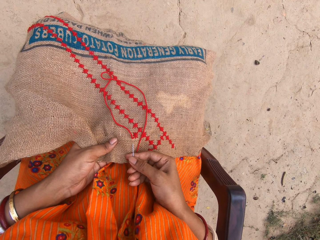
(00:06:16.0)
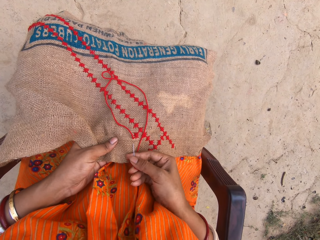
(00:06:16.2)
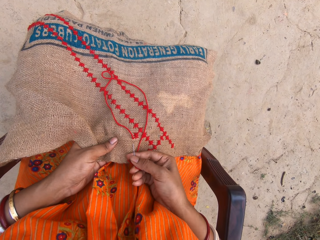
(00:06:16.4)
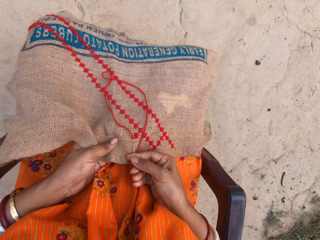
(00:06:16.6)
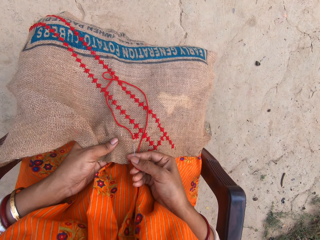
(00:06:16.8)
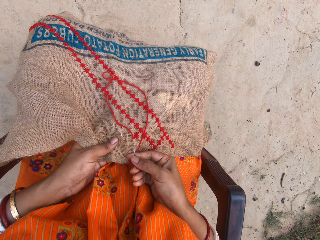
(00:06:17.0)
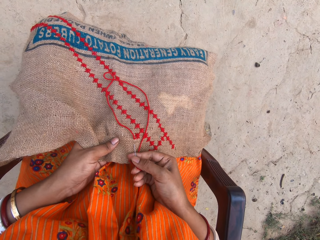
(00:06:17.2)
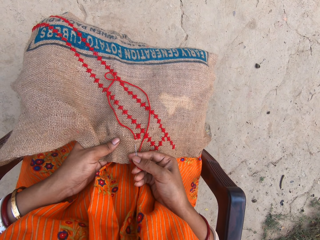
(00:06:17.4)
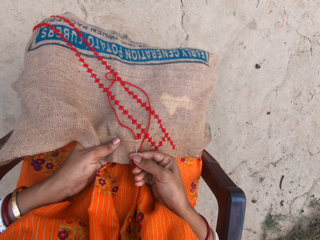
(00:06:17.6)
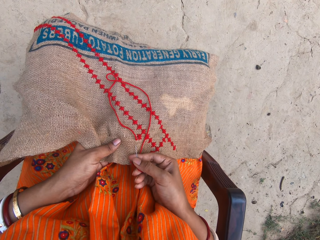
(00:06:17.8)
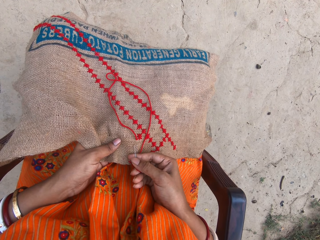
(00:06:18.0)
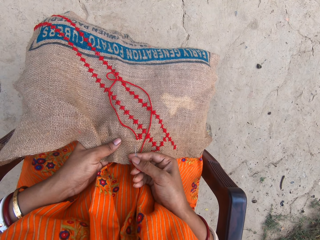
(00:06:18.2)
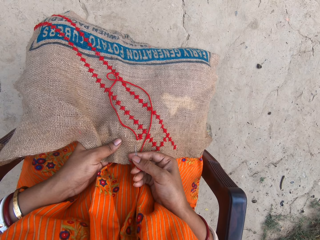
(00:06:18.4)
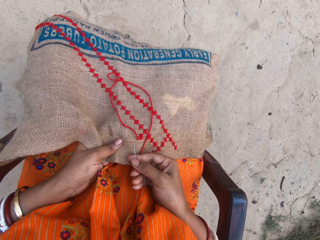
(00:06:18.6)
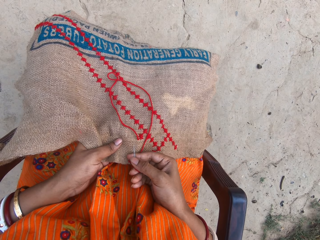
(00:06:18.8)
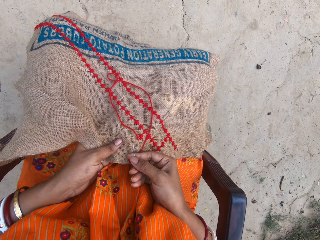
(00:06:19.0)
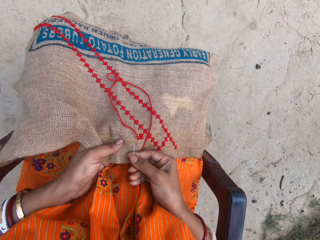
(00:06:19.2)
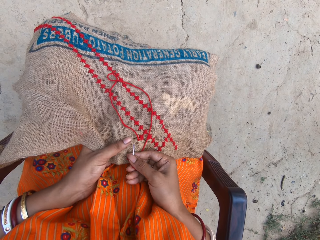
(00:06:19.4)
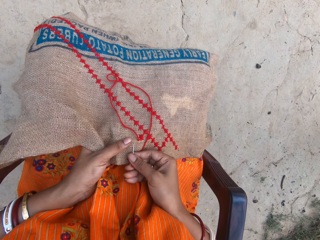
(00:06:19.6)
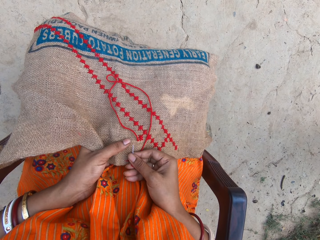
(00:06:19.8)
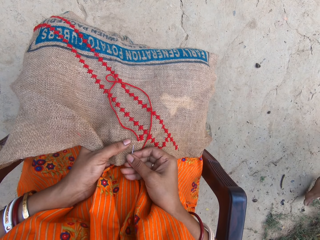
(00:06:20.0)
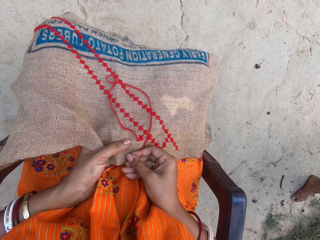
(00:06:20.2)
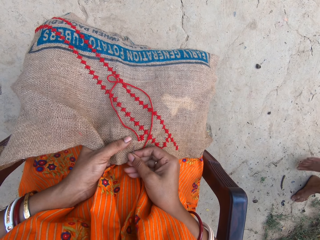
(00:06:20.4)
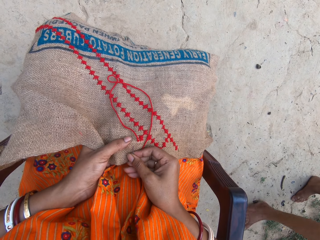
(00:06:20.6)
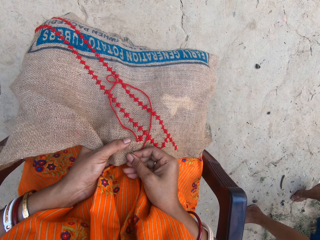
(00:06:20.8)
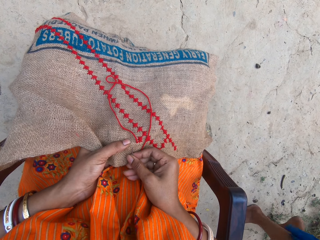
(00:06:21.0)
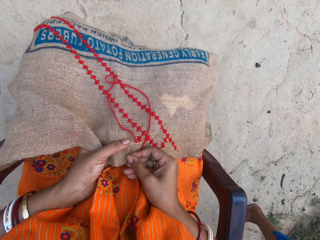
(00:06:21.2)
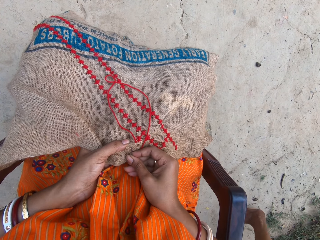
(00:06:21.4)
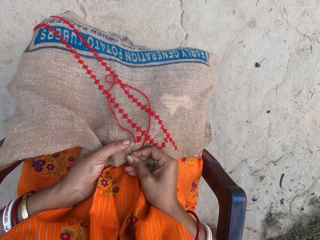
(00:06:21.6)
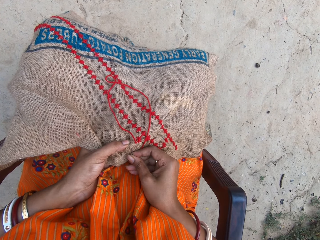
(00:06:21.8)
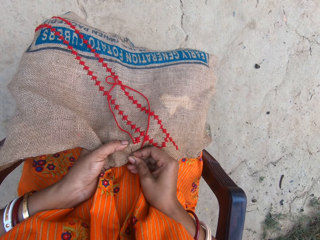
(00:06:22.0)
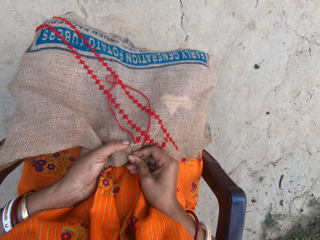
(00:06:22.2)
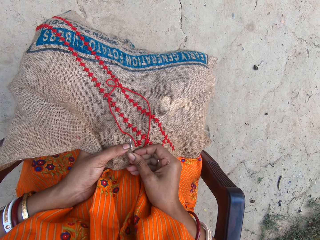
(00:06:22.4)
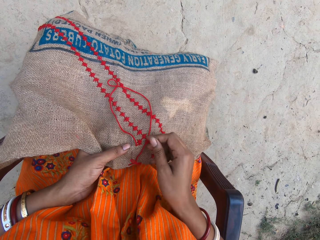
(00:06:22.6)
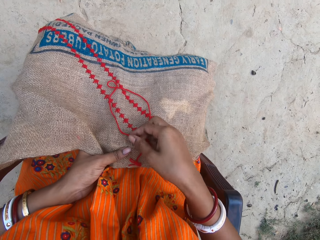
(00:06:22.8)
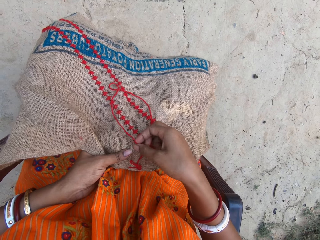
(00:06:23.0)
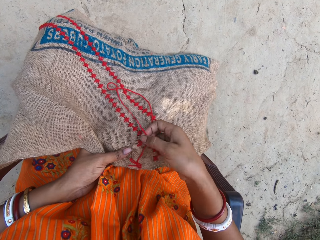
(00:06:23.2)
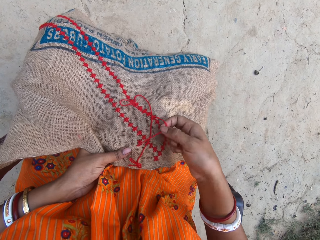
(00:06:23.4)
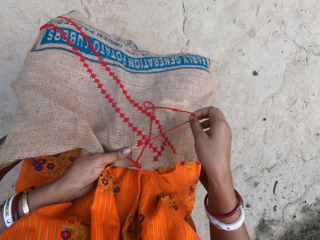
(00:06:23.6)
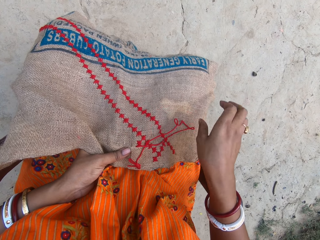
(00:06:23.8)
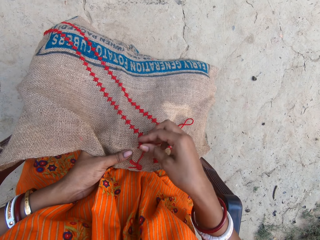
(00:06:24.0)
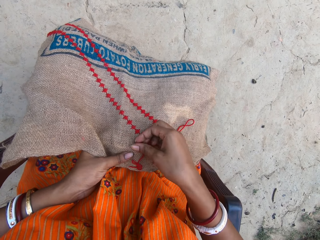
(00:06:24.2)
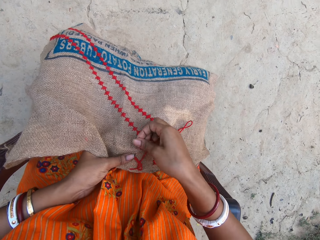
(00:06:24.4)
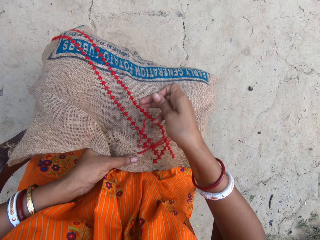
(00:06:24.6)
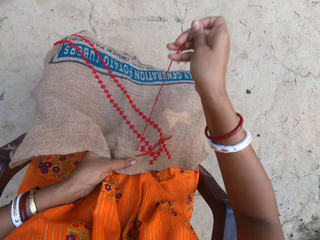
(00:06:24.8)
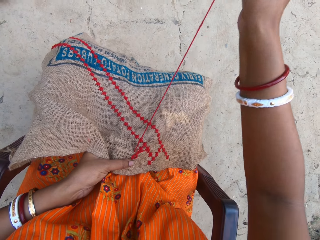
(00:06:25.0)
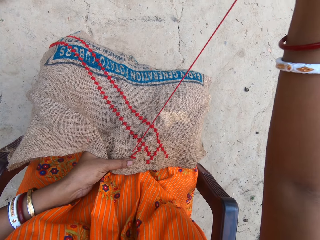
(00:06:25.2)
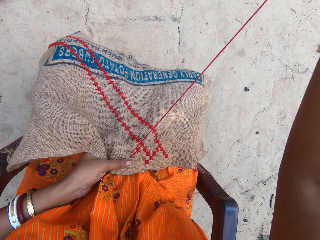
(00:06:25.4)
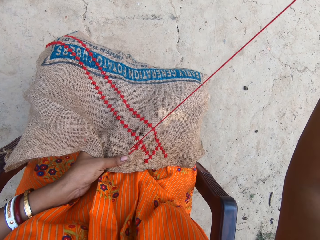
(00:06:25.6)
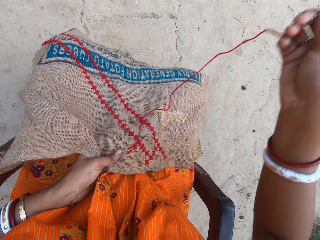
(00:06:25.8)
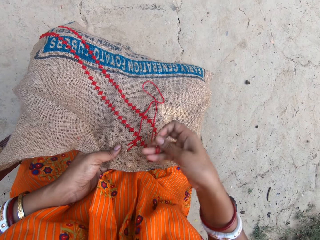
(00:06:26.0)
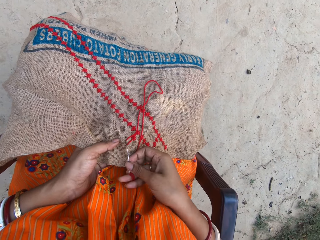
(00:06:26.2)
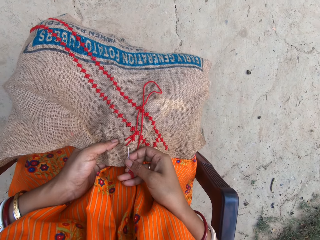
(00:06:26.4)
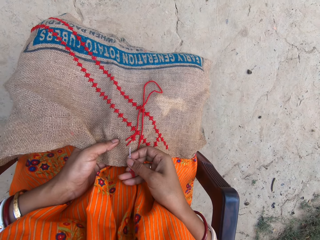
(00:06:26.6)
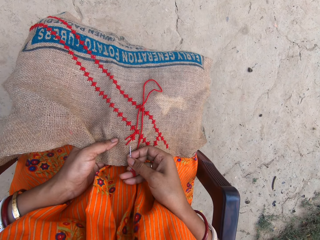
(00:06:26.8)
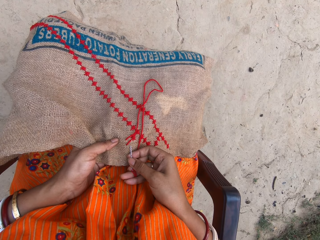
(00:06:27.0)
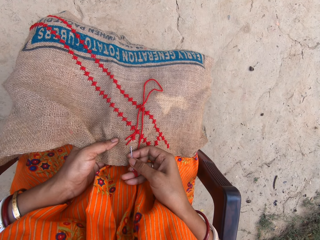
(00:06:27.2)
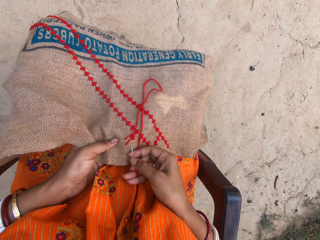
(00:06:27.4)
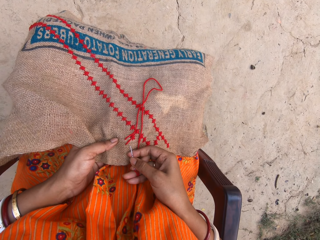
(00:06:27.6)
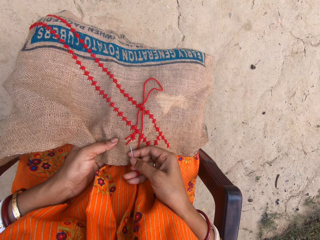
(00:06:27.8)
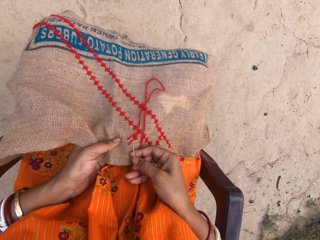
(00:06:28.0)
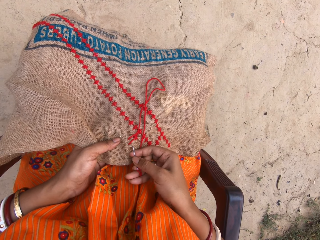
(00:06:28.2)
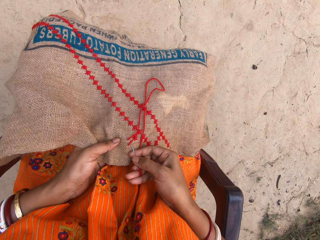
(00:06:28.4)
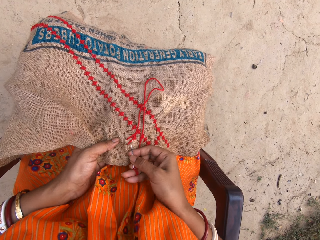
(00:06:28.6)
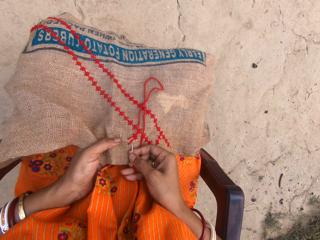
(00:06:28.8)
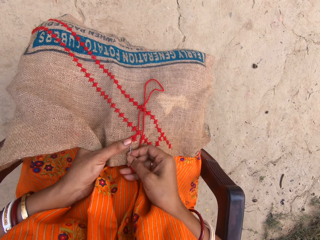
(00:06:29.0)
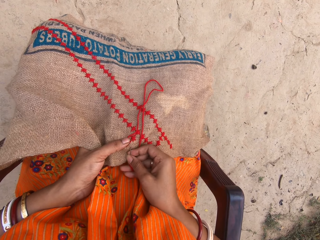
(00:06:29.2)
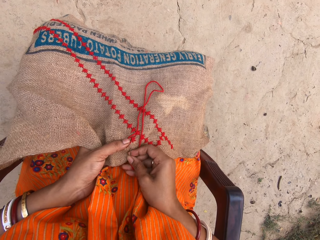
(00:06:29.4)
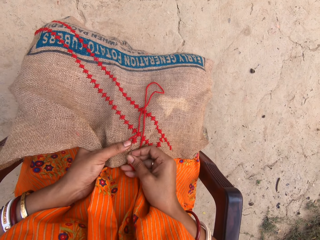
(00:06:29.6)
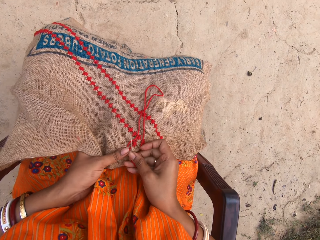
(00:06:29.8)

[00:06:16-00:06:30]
The camera wearer puts the needle on the fabric. She stitches the embroidery on the sack with the needle and cotton thread in her right hand. A man walks past the camera wearer. The camera wearer touches the needle. She raises a hand. She puts the needle on the fabric.

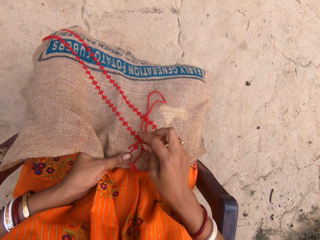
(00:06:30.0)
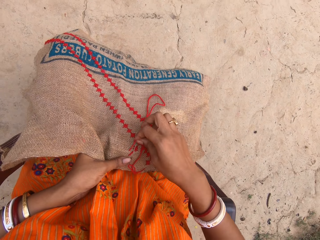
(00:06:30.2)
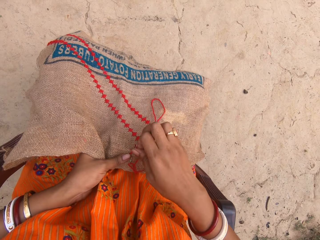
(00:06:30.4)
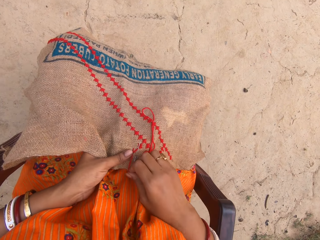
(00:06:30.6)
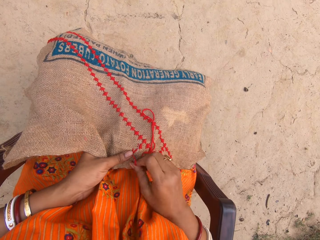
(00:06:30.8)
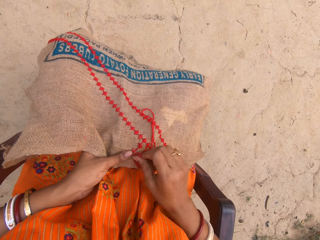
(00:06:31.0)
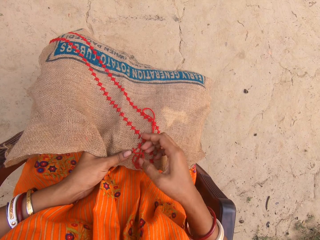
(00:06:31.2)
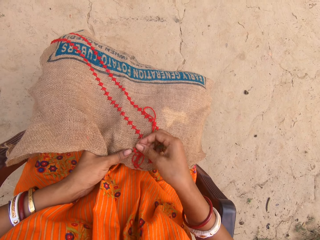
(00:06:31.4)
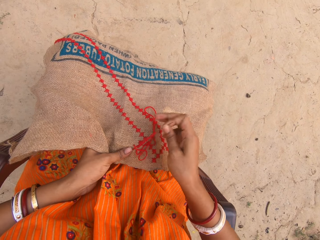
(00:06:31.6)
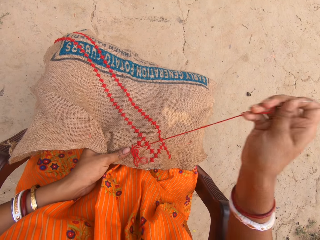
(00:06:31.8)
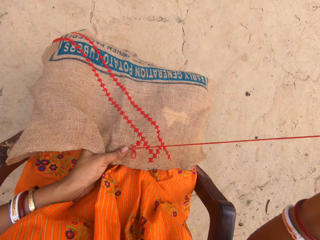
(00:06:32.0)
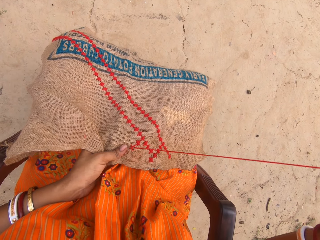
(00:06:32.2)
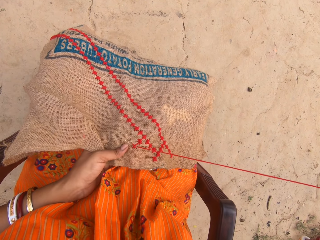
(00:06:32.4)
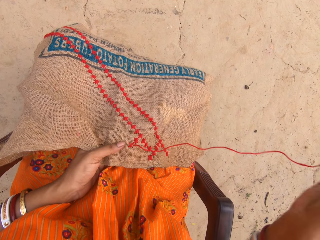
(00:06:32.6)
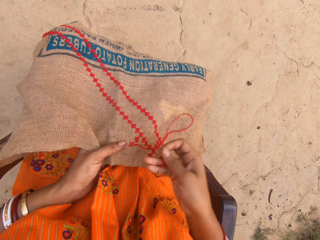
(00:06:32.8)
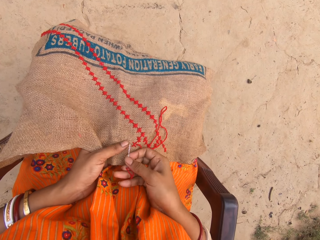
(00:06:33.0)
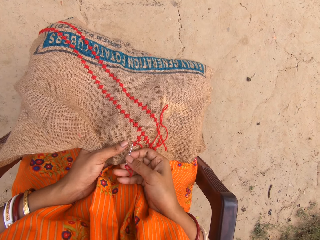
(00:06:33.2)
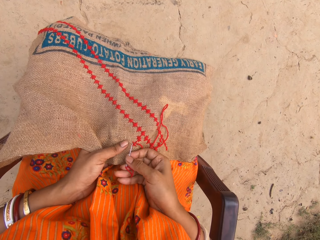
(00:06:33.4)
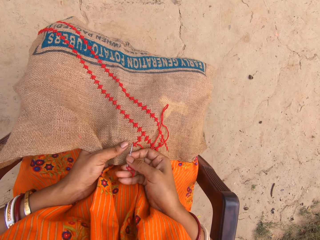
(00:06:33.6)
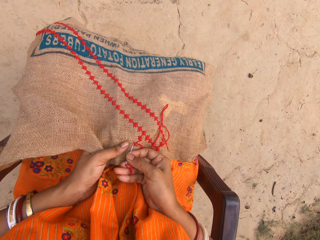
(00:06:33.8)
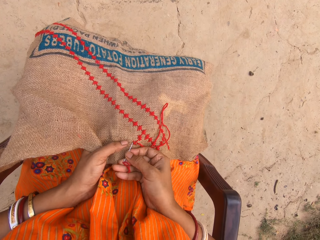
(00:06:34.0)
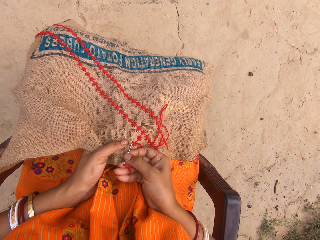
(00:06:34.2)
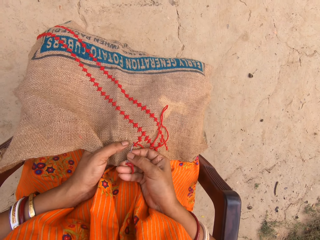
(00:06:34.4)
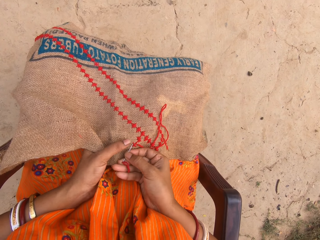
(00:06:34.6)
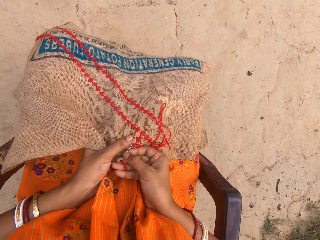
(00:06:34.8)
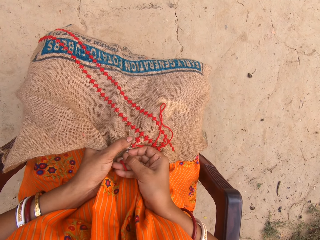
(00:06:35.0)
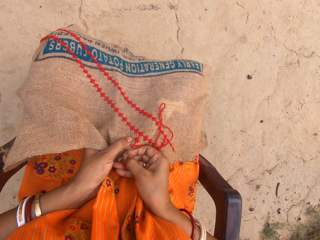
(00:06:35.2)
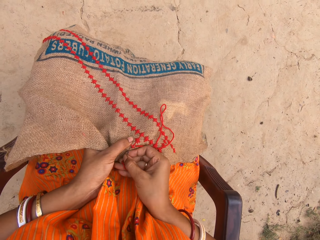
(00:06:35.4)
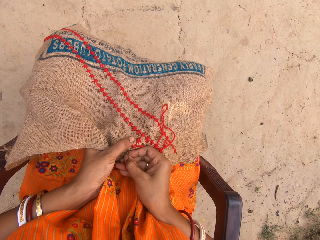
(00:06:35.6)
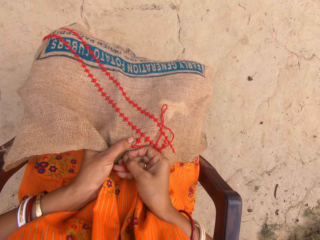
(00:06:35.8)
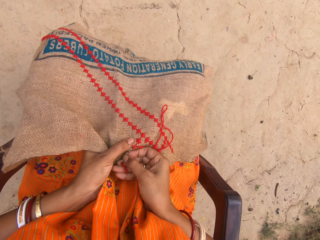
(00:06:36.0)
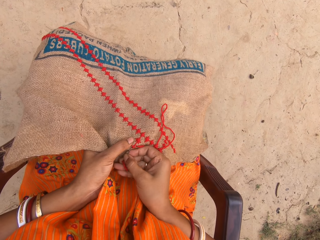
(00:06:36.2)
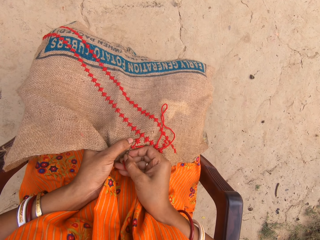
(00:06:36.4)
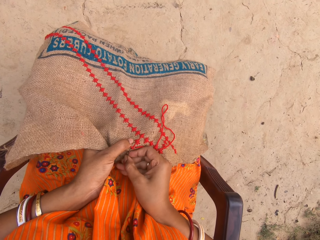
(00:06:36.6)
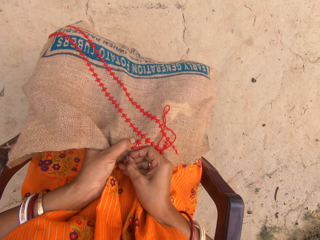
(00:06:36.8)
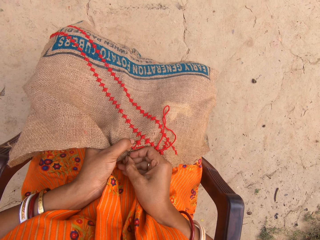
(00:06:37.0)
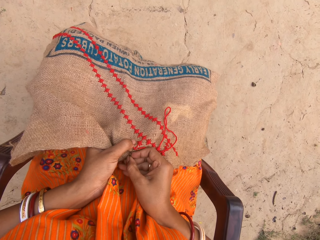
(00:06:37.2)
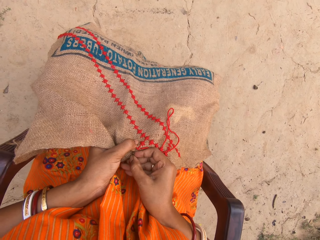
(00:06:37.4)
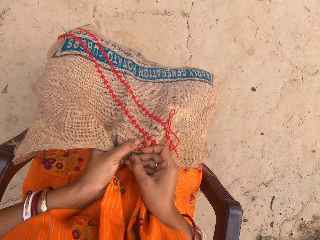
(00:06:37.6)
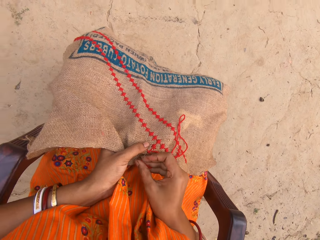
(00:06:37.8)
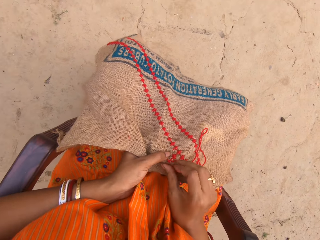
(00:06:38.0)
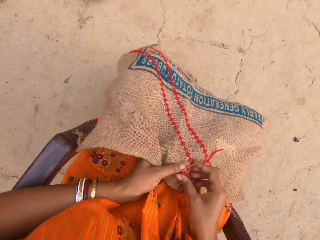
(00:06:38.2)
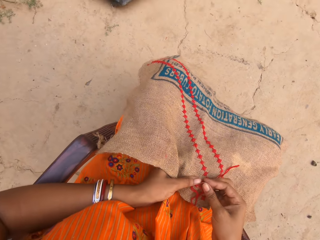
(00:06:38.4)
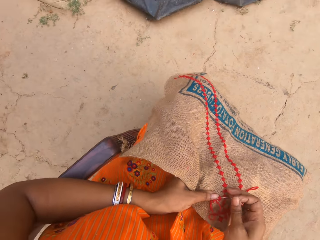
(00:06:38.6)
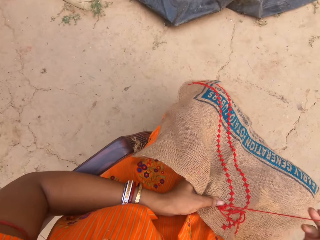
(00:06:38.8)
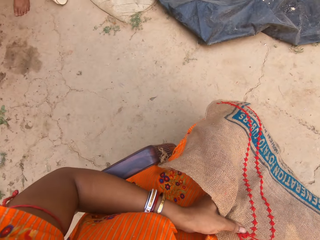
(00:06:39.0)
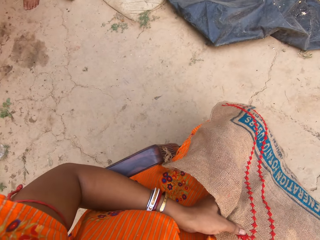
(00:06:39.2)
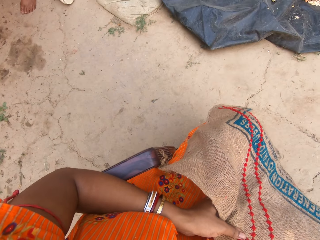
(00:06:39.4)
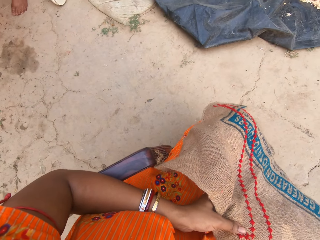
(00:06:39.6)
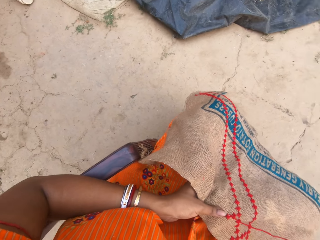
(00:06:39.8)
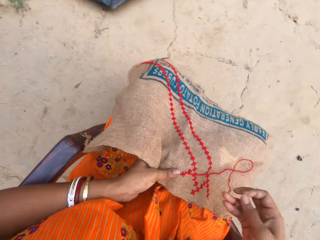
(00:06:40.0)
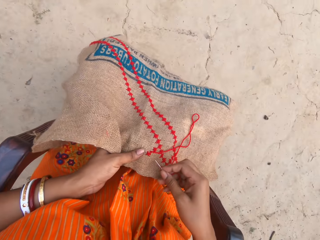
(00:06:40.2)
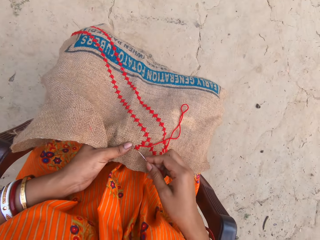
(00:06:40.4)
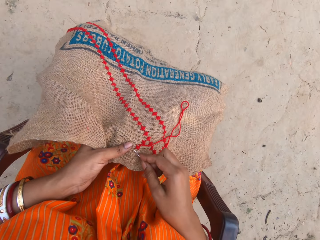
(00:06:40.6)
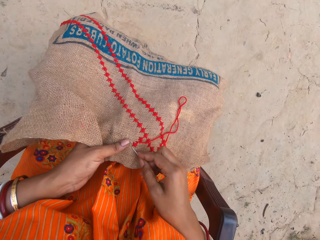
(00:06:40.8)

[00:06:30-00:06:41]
The camera wearer touches the thread. They raise a hand. They put the needle on the fabric. They raise the hand.
